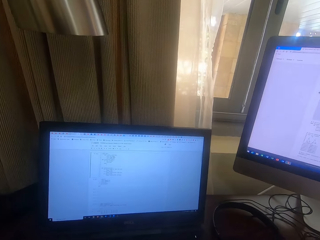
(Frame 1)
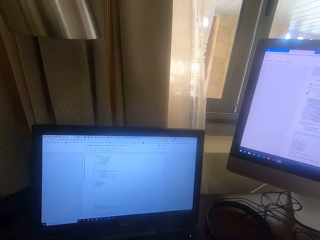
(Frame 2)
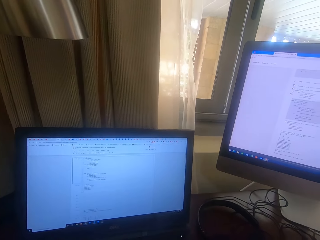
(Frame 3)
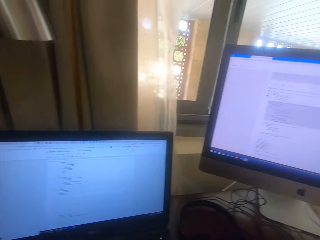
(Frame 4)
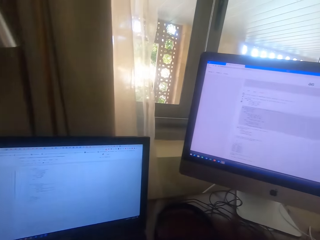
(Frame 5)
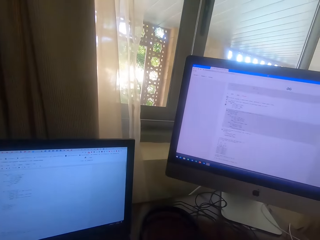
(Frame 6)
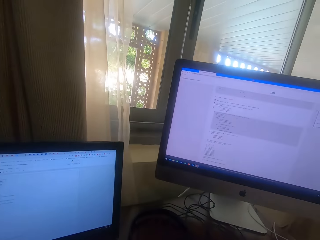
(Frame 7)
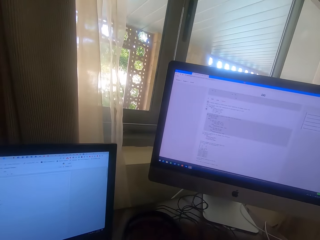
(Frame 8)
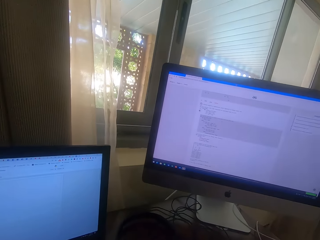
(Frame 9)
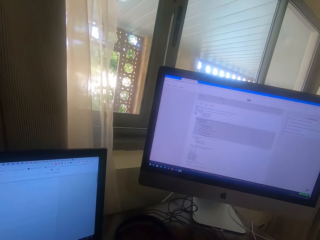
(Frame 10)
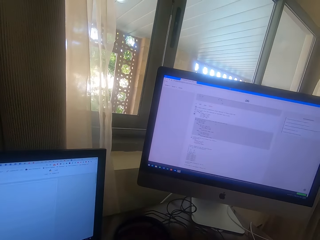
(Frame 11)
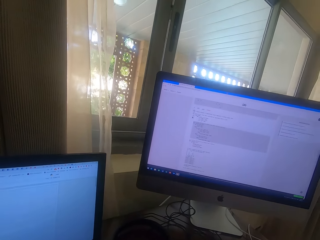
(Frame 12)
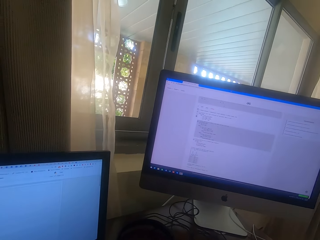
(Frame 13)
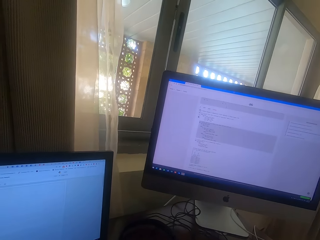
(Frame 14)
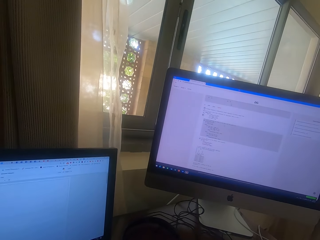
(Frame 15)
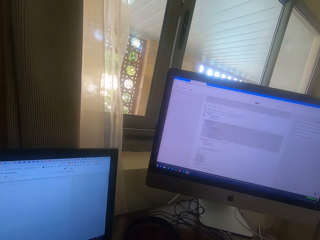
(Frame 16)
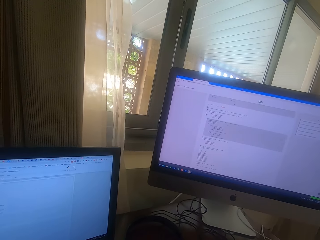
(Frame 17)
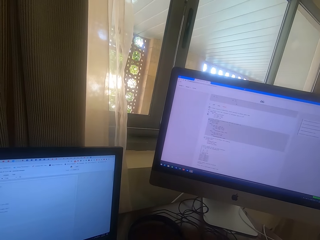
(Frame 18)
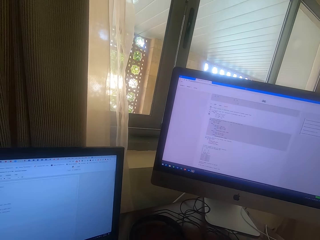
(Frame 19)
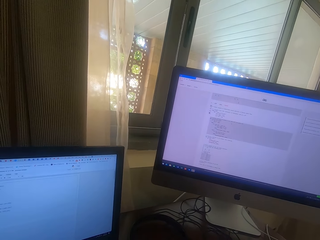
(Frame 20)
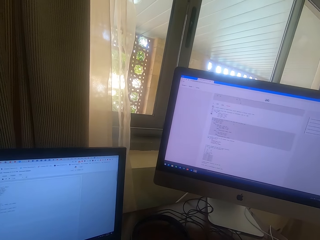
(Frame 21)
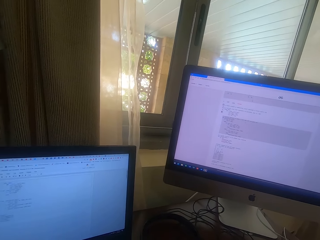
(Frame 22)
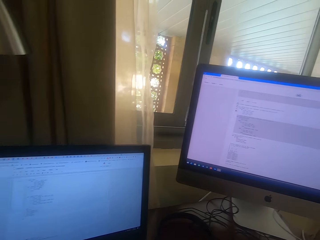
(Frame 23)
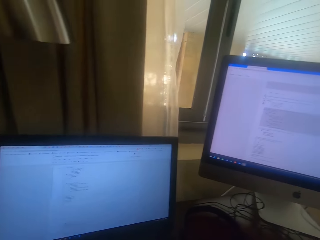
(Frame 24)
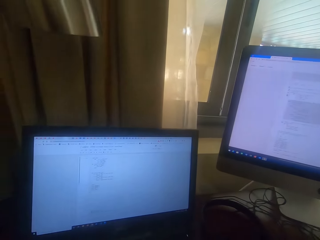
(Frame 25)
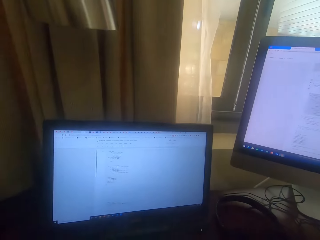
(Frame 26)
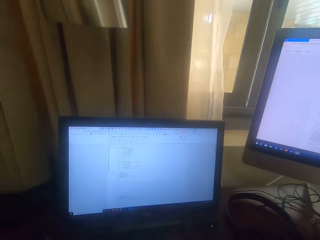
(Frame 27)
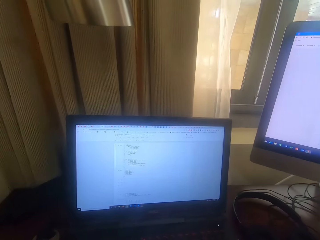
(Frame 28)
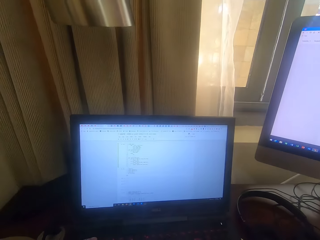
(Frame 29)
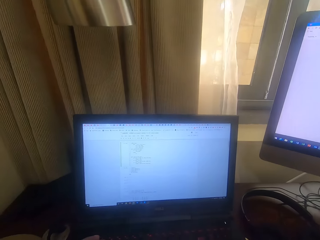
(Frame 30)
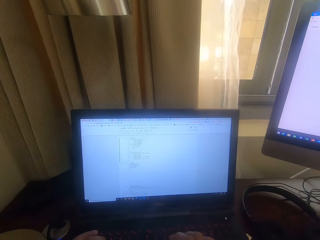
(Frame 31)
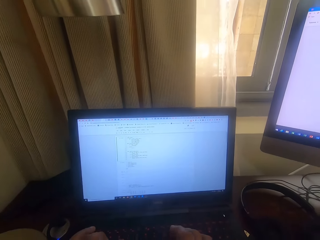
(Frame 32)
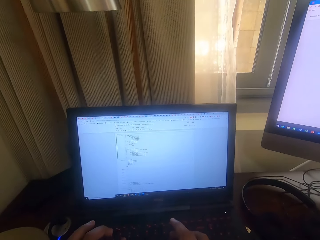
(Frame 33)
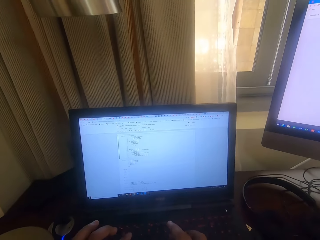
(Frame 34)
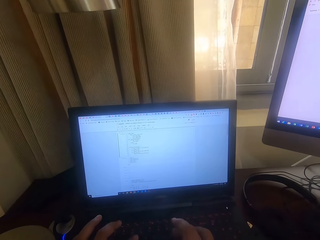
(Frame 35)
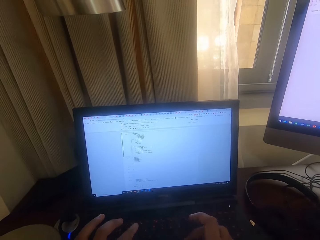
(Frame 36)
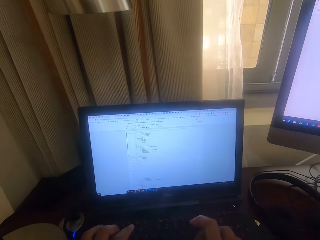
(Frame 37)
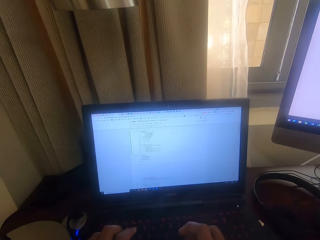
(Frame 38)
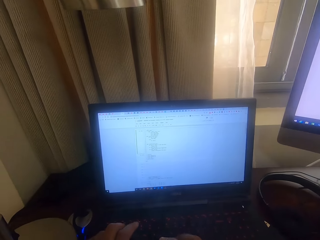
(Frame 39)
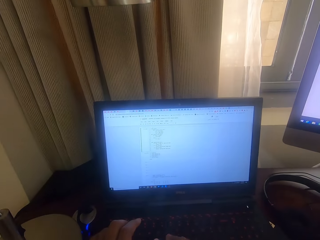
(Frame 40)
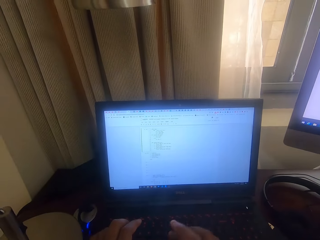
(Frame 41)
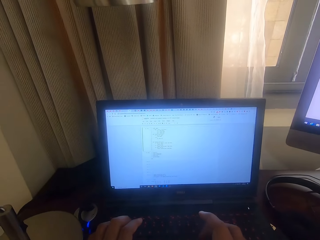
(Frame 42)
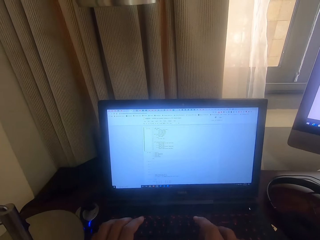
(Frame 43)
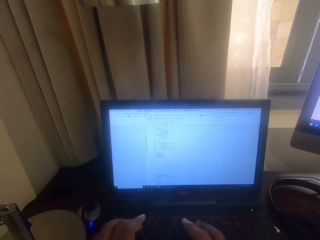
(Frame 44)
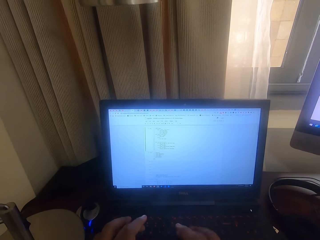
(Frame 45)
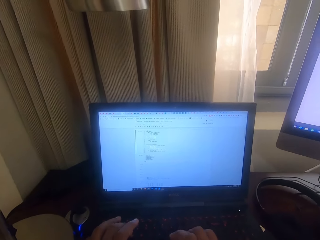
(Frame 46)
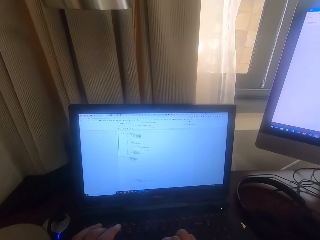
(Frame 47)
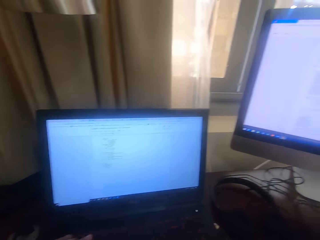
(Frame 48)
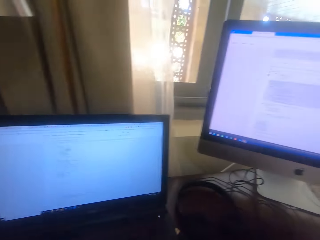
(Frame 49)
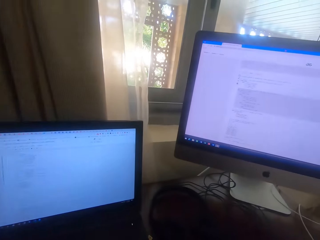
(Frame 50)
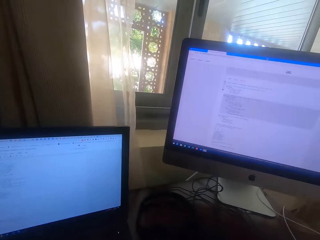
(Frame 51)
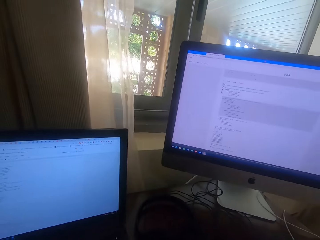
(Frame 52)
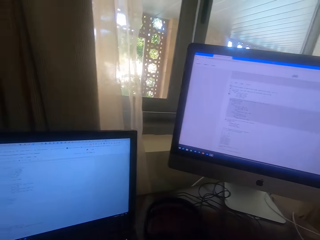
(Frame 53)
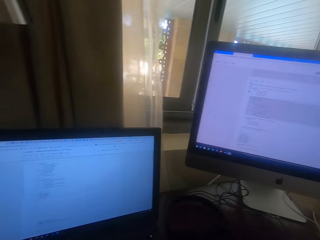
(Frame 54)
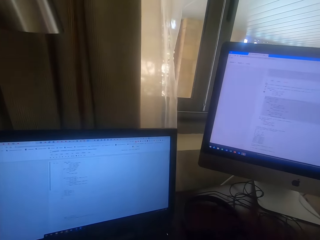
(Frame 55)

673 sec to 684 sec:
The camera wearer looks at the other desktop screen. They type on the keyboard.

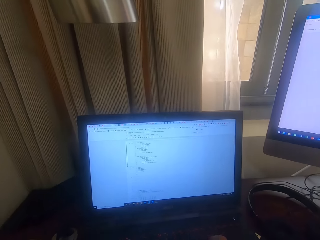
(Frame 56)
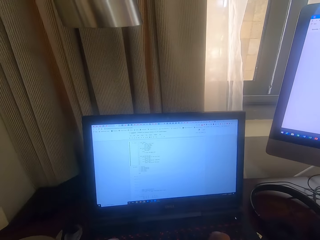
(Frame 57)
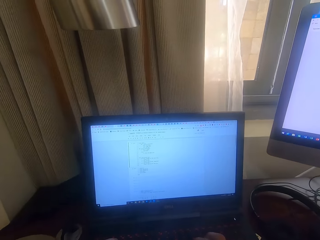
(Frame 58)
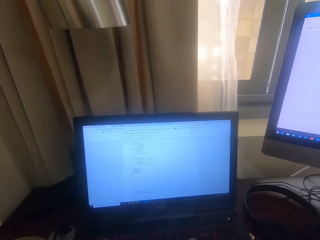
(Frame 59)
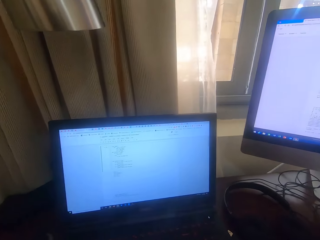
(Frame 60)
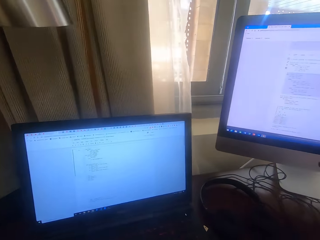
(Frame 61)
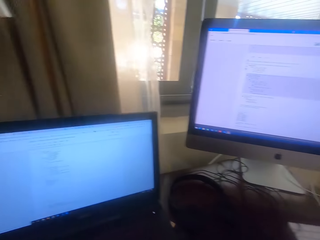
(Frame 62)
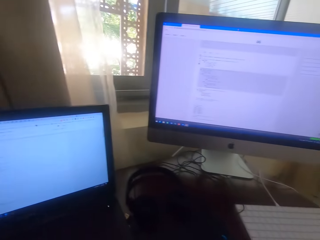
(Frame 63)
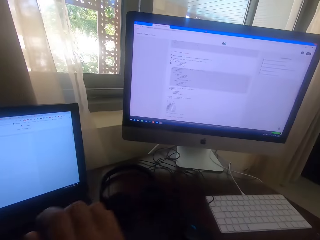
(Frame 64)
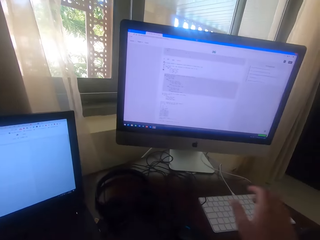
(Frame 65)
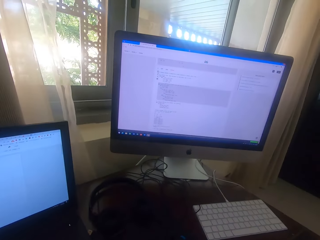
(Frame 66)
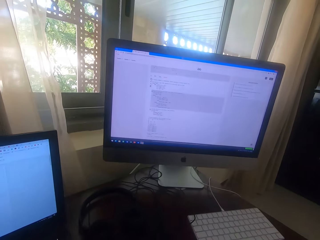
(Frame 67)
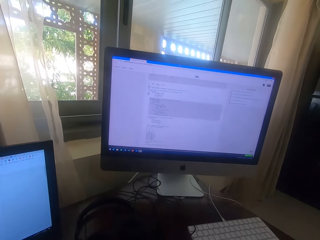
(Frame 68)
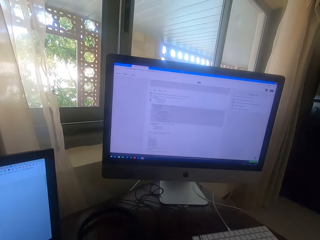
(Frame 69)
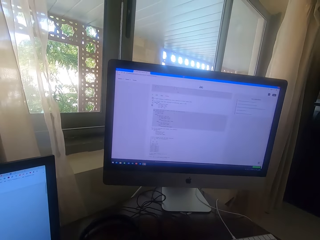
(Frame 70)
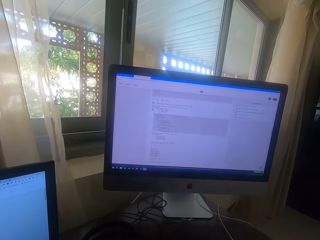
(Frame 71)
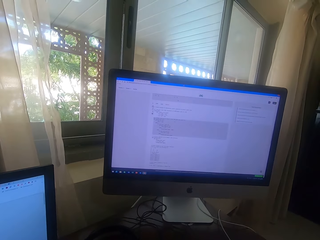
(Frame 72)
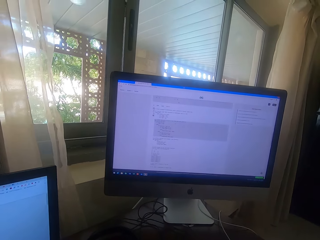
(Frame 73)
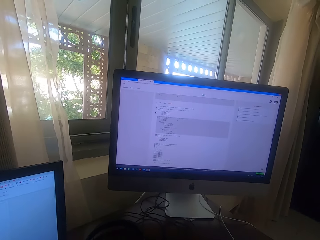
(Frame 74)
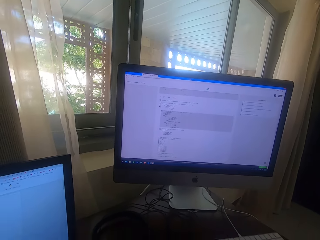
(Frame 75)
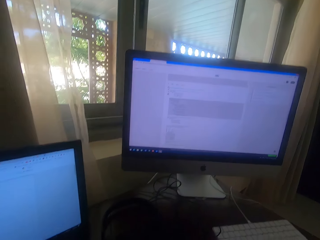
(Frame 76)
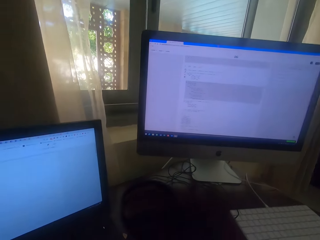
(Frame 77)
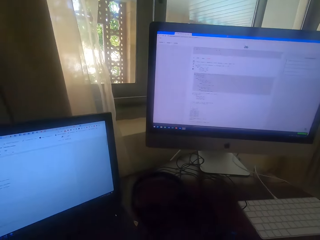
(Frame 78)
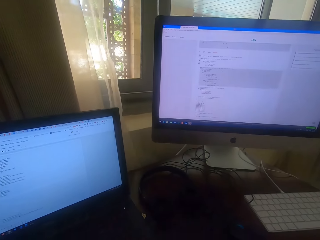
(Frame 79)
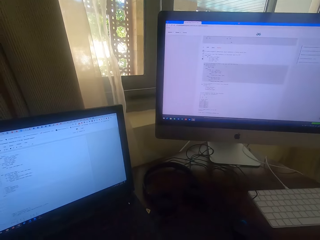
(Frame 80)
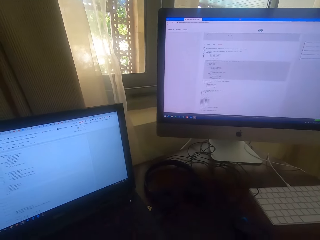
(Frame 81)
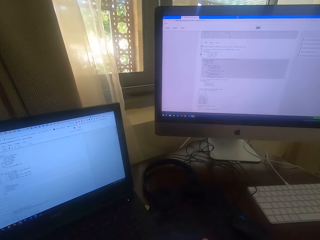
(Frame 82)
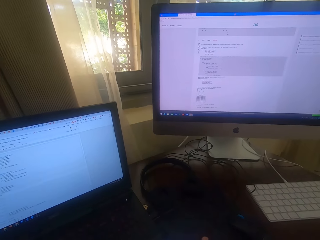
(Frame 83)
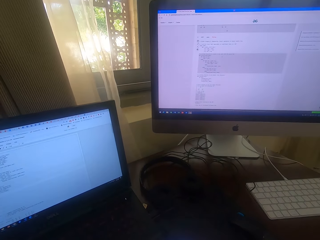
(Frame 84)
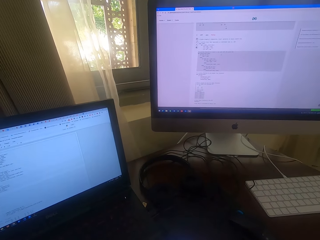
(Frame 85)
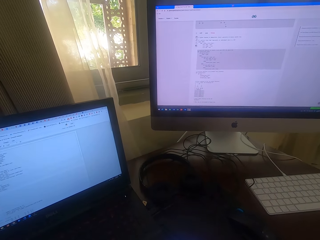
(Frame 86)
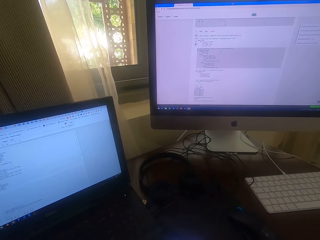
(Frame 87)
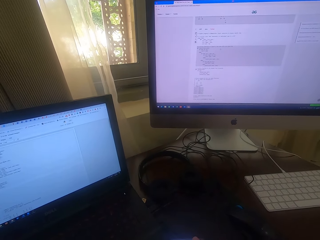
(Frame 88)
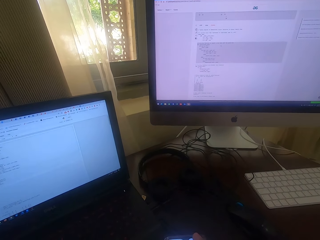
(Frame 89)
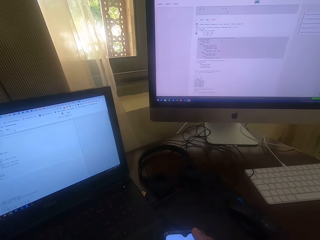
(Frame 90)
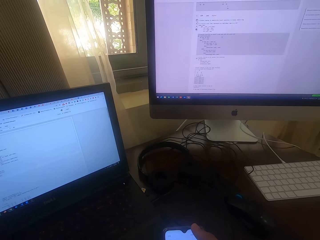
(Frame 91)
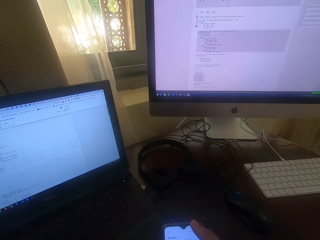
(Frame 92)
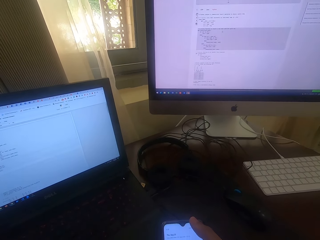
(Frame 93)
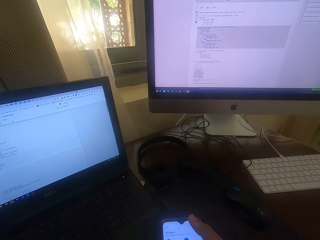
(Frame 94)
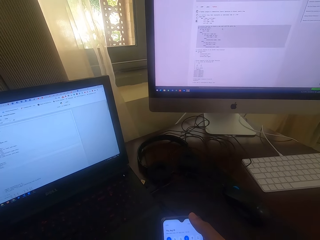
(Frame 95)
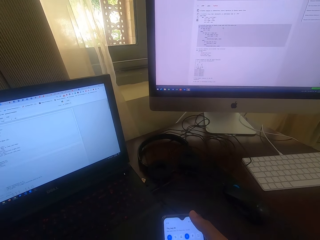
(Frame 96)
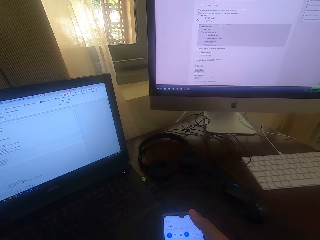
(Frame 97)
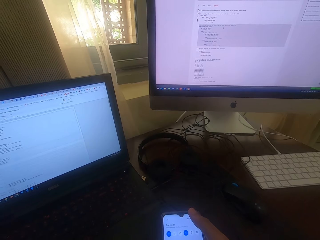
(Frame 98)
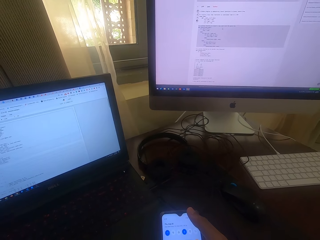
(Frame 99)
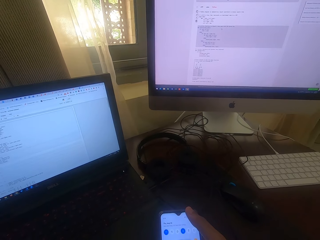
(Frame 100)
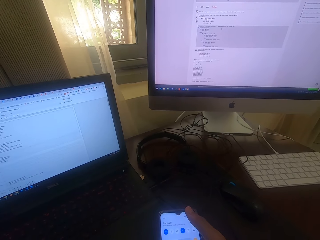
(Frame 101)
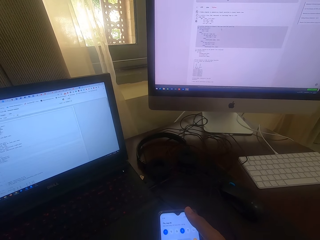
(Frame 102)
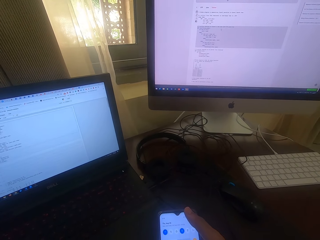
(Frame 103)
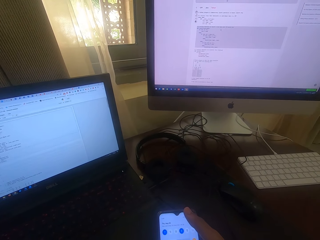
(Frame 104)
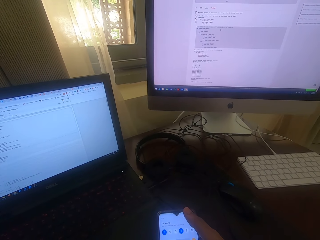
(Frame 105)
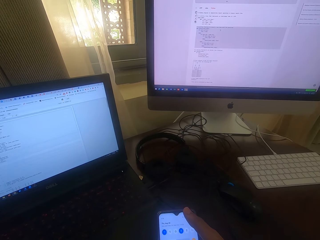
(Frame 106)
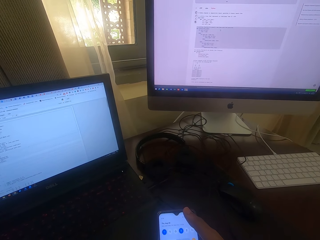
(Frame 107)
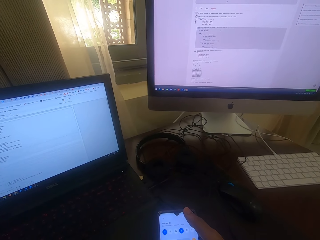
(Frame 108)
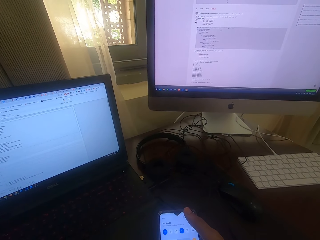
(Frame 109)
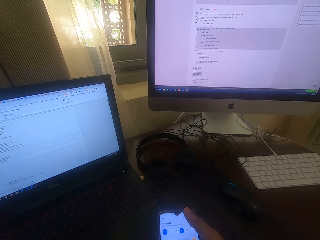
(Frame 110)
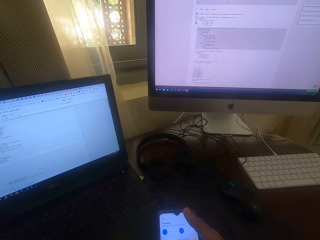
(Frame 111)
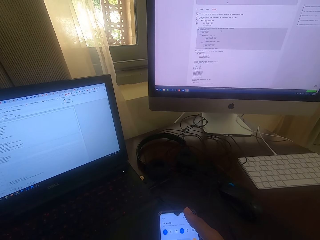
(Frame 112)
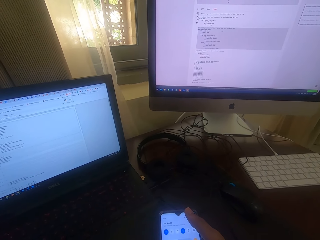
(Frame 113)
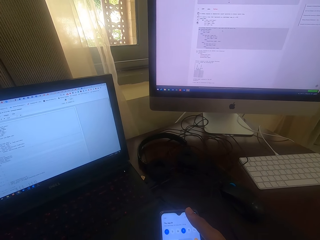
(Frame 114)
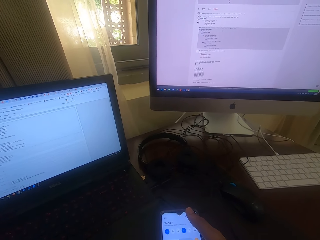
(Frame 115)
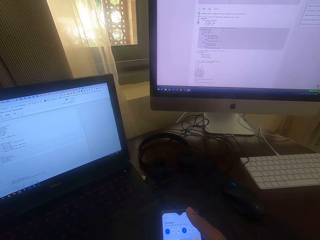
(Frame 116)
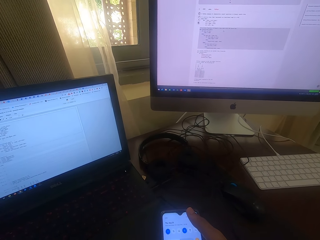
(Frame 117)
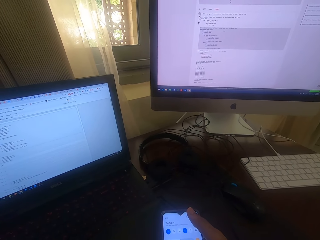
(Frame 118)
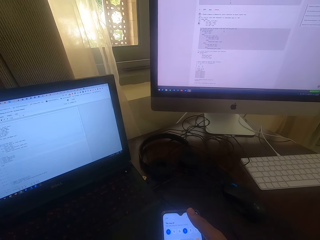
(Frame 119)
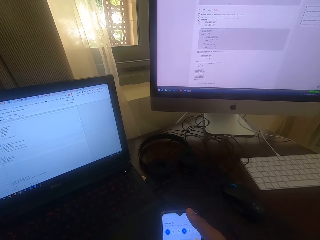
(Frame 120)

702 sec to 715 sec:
The camera wearer moves his hand. He looks at the desktop screen. He looks at the phone. He operates his phone.
